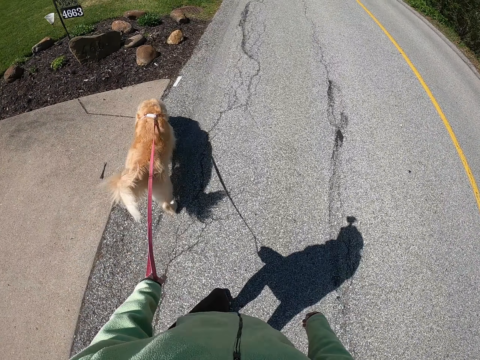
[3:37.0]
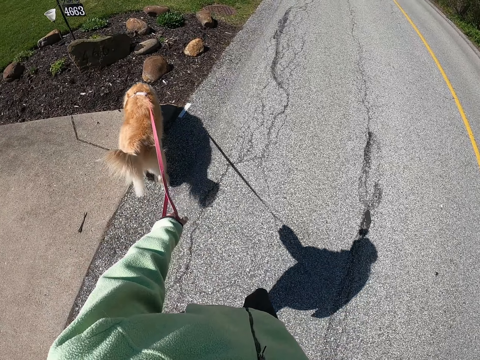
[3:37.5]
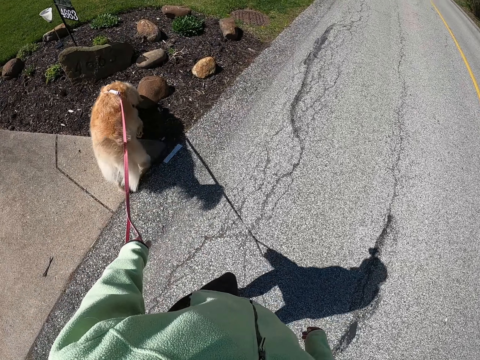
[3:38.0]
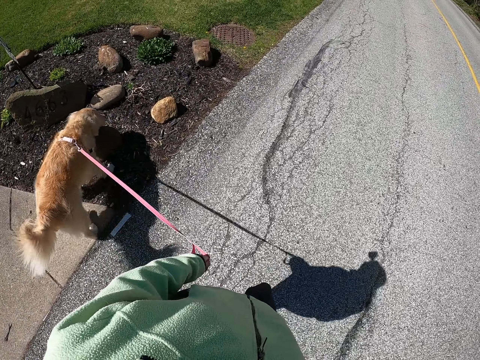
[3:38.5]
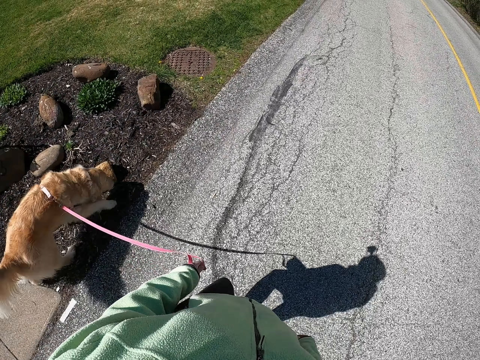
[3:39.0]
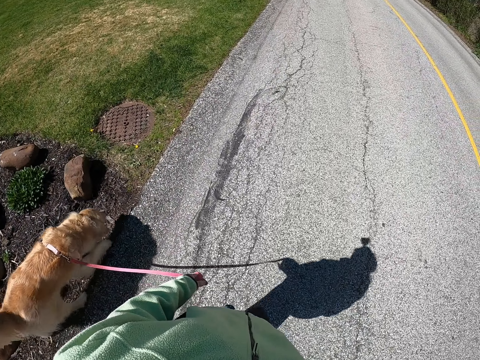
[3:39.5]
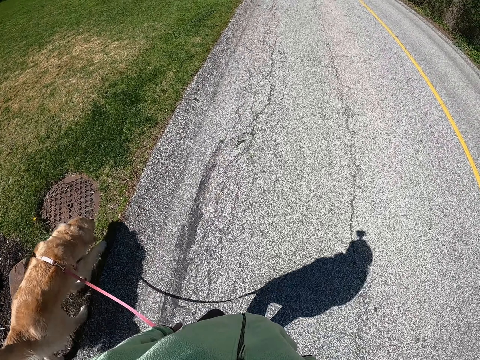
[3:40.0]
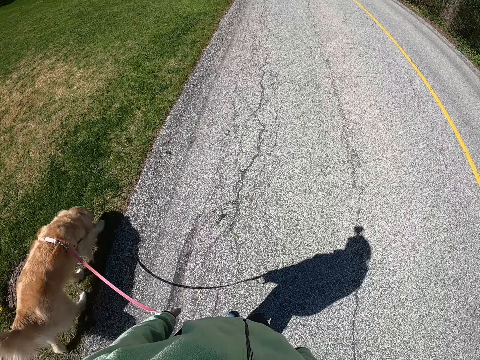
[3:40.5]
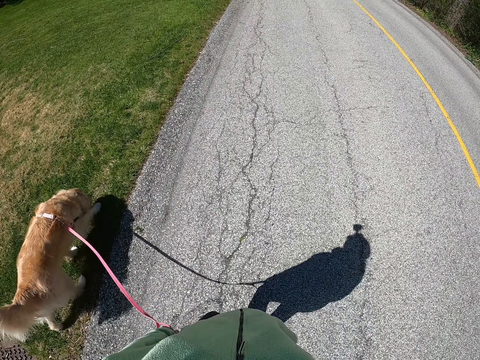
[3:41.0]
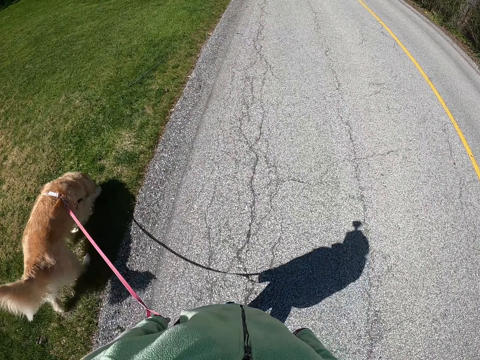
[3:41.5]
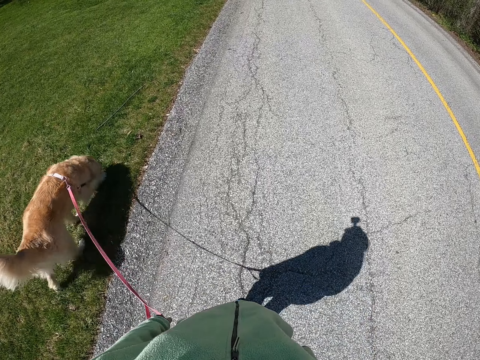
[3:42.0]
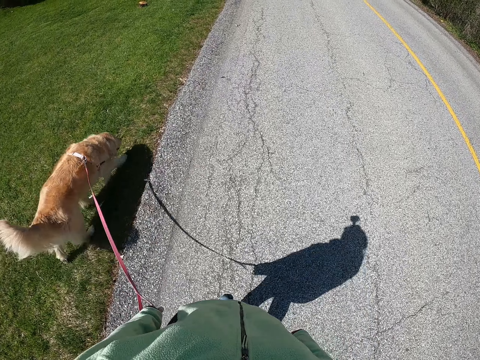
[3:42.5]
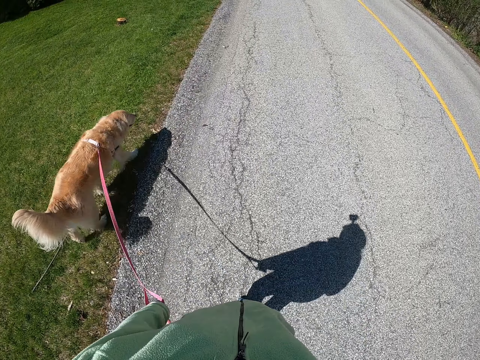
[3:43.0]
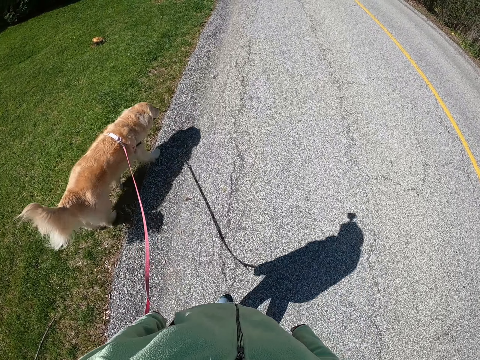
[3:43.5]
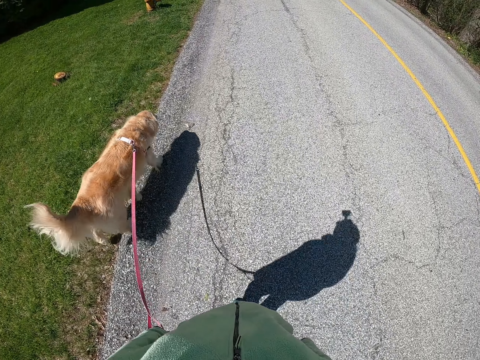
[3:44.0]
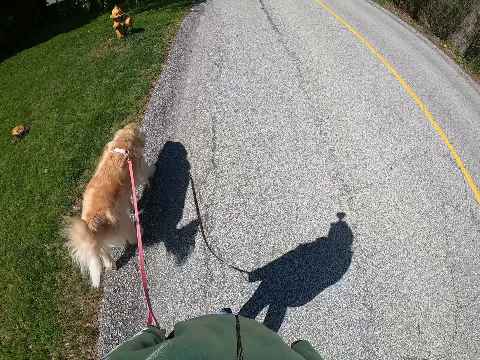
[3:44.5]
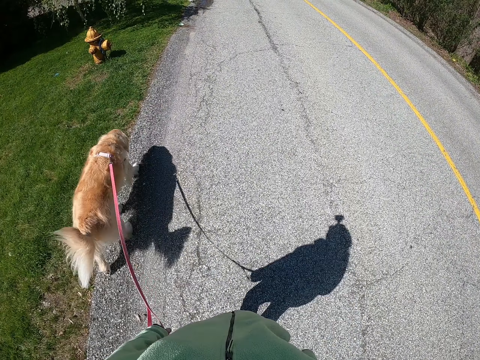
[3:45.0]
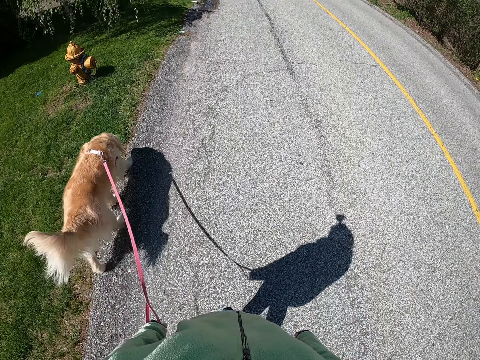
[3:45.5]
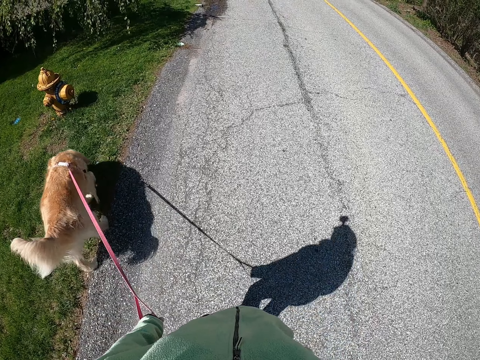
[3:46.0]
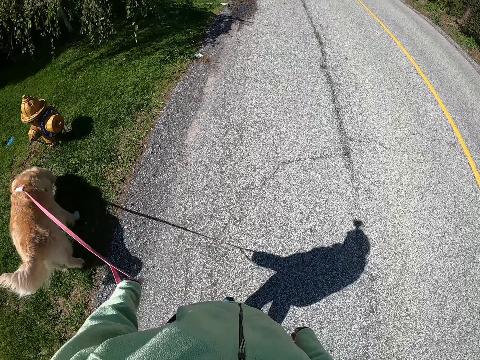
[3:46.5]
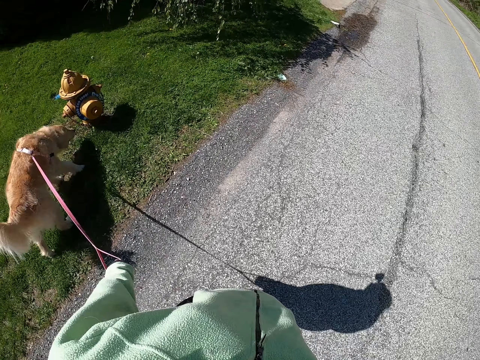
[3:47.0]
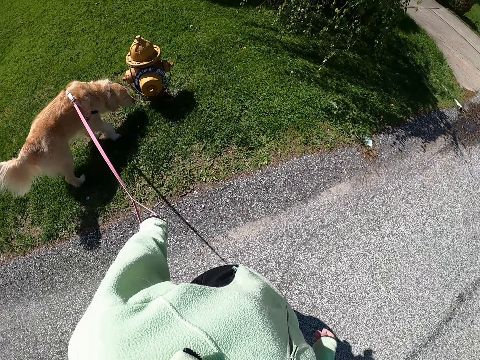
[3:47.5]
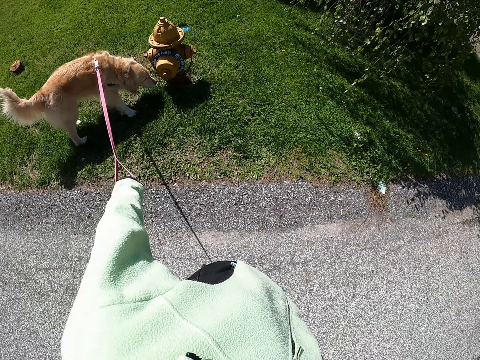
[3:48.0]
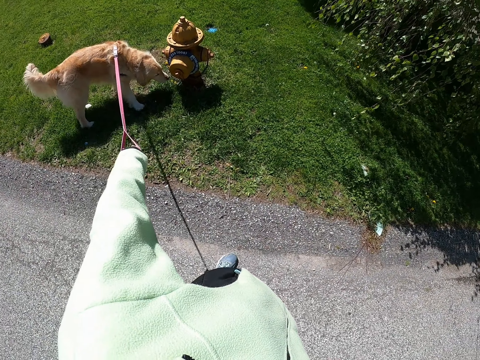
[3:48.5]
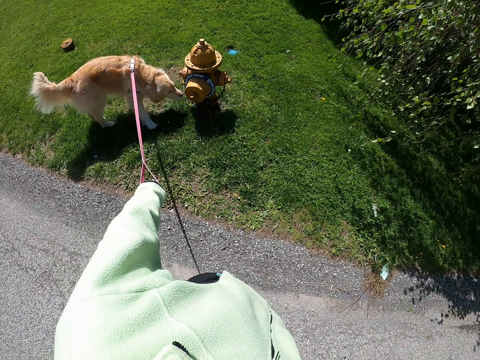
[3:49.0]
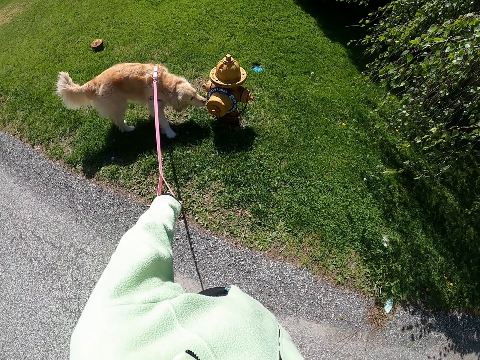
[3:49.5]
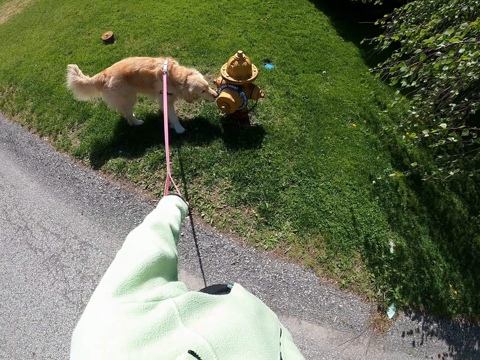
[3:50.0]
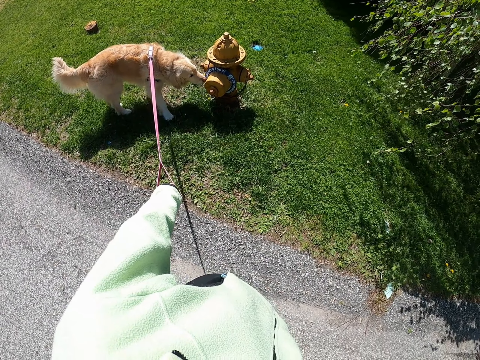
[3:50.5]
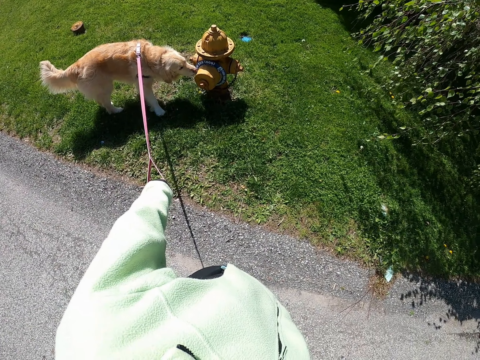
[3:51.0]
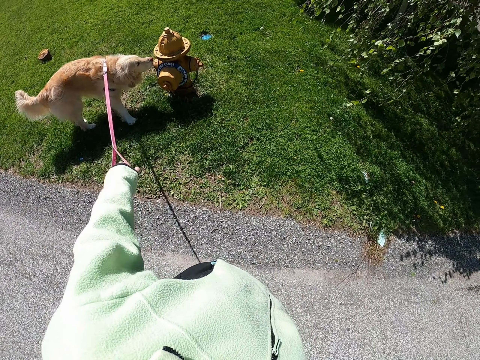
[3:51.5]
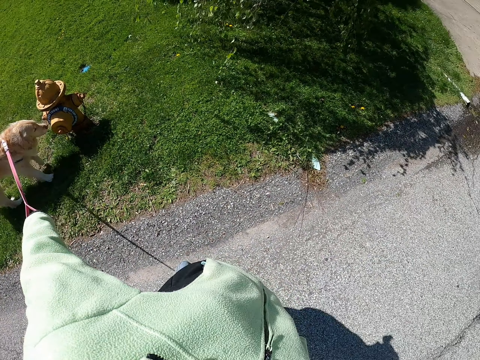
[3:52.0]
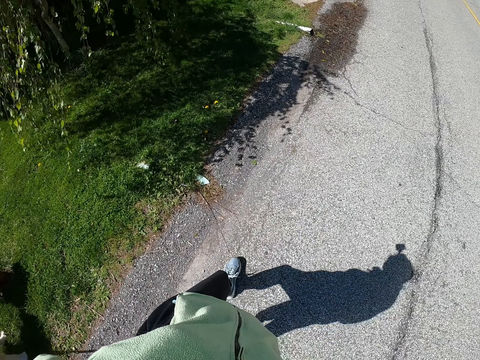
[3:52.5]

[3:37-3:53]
The camera wearer pulls the rope of the dog. They walk with the dog on the road. They look around the road. They pull the rope of the dog. They look at the dog.

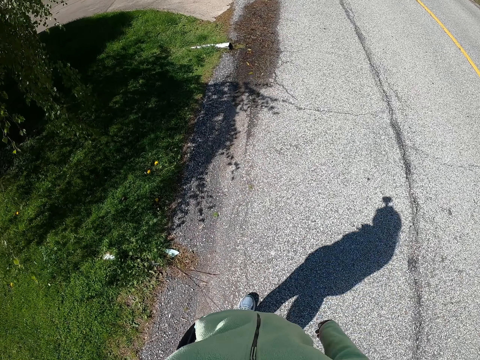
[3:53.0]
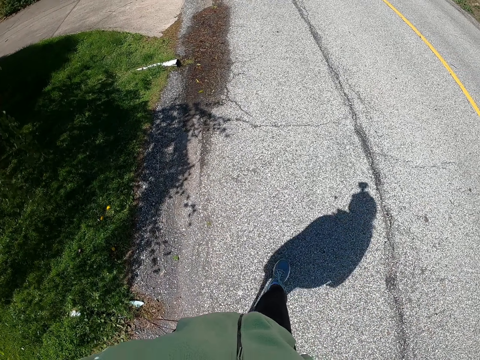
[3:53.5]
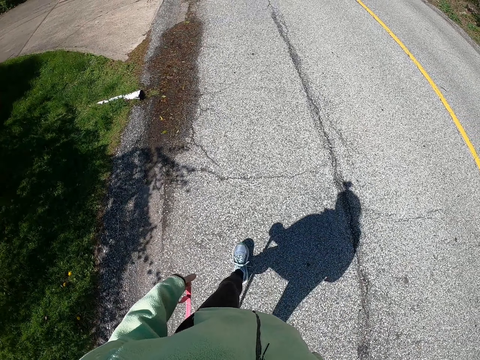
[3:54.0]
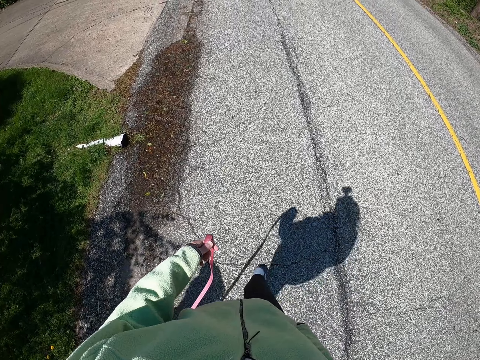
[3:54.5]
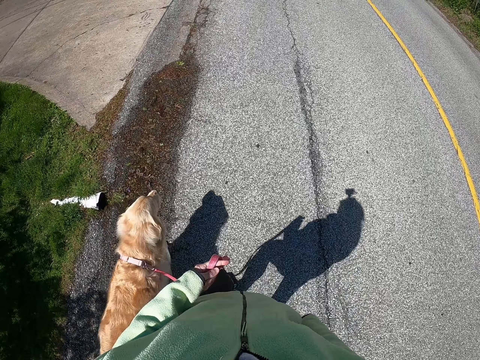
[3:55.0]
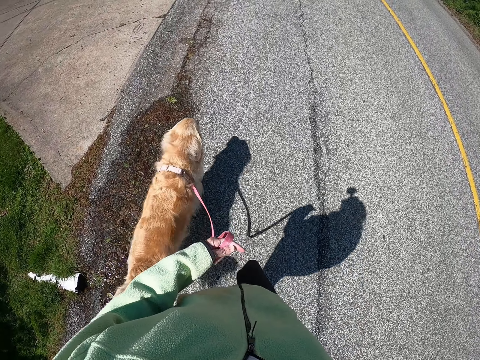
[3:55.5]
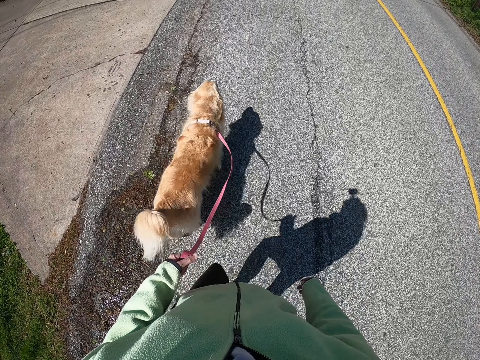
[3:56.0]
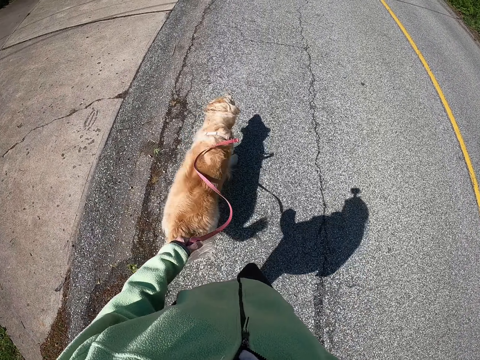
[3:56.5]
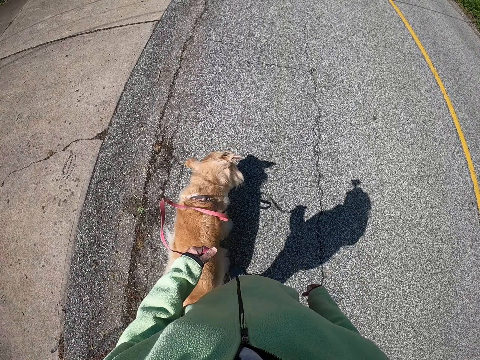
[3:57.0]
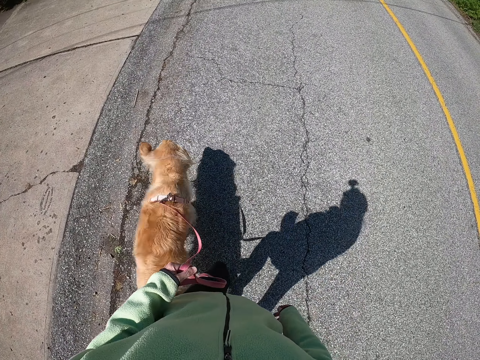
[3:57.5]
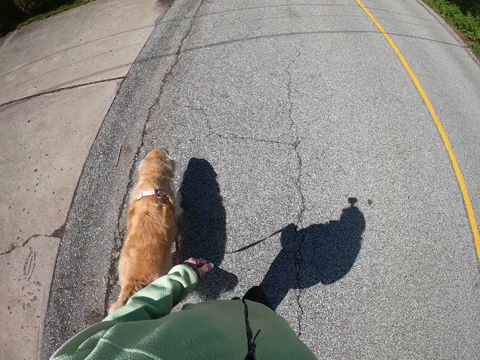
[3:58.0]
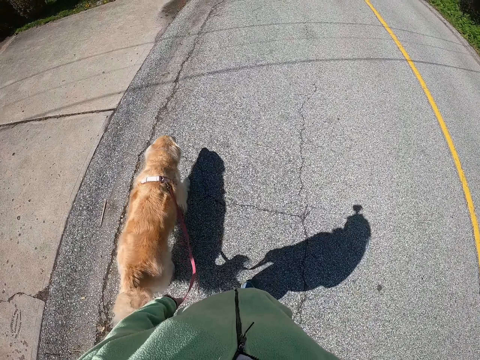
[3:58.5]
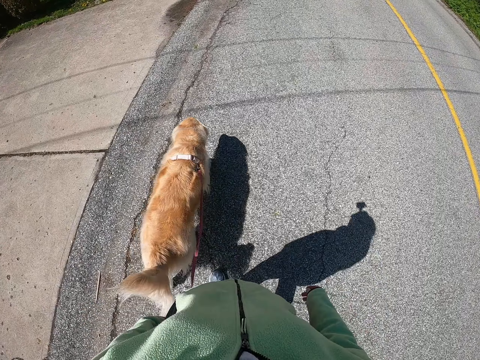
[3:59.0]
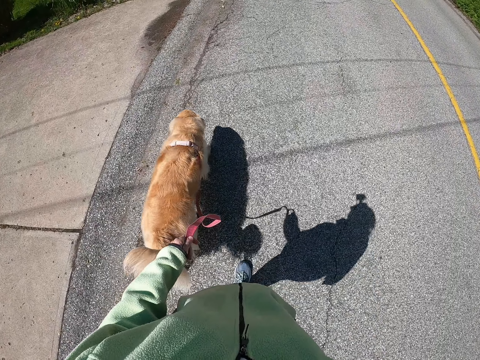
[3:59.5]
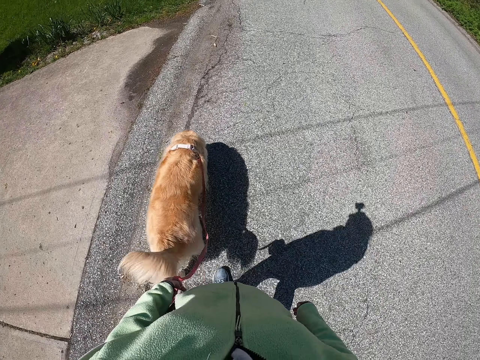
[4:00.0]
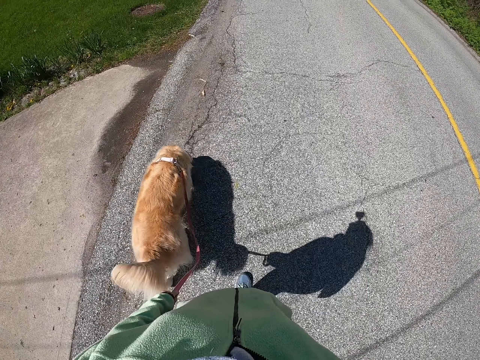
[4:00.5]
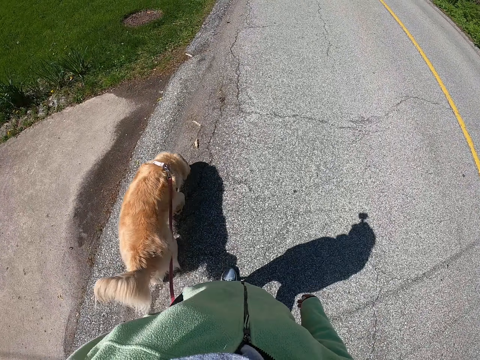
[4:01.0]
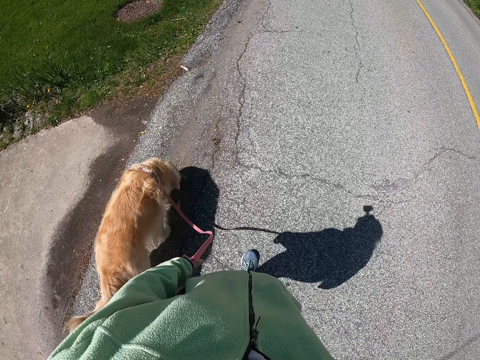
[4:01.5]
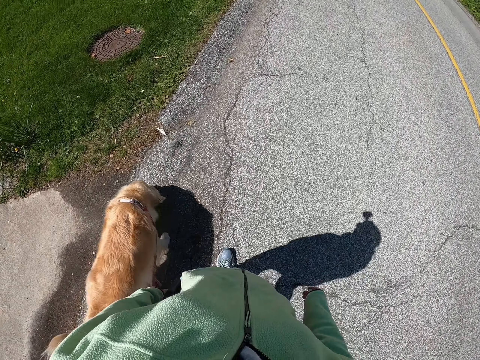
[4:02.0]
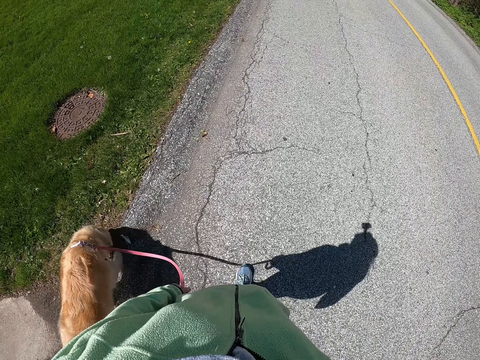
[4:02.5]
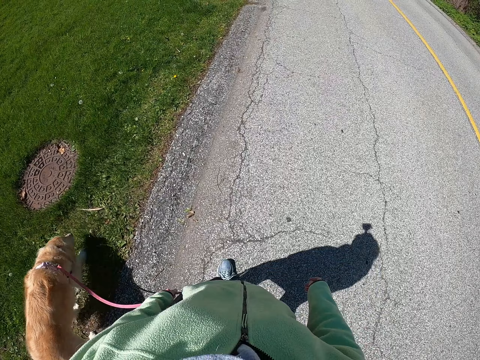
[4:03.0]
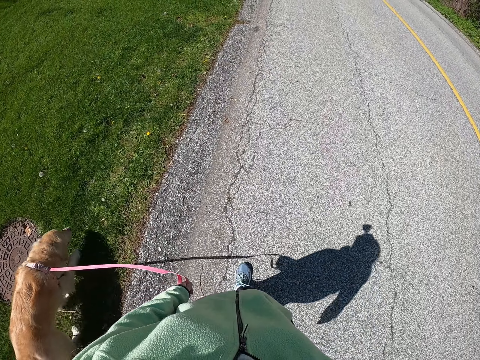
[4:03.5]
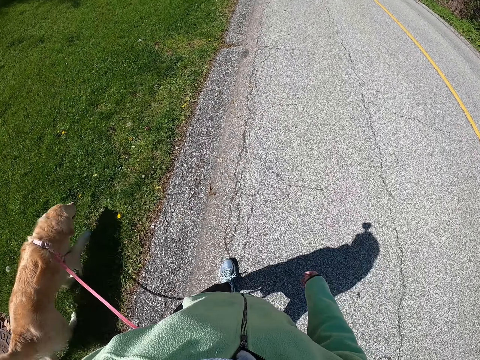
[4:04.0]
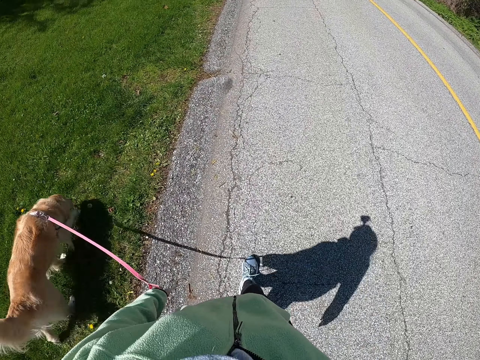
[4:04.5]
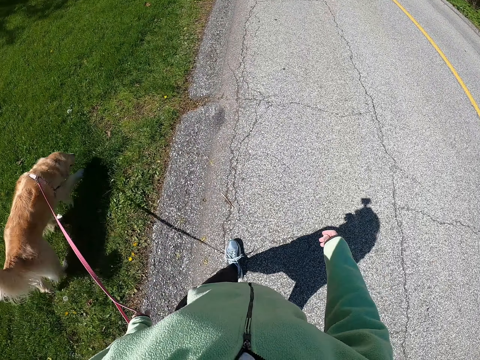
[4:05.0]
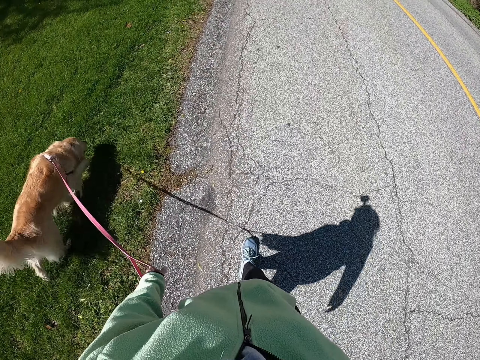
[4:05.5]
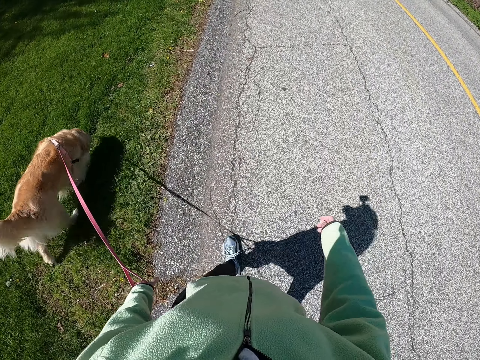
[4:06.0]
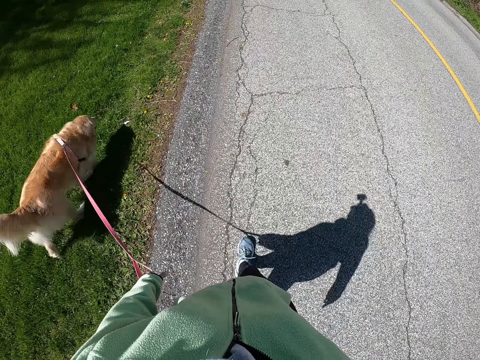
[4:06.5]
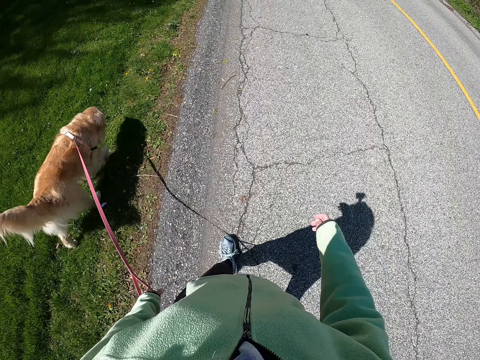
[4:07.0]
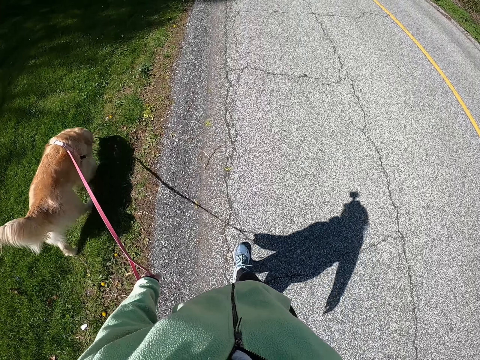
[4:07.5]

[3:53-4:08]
The camera wearer walks along the road with the dog.
